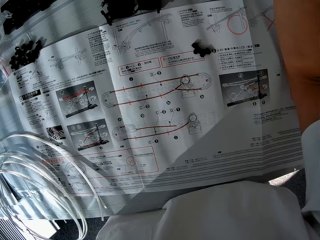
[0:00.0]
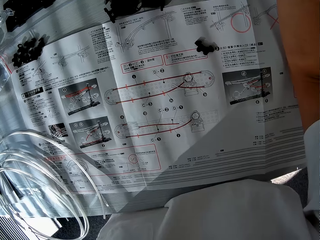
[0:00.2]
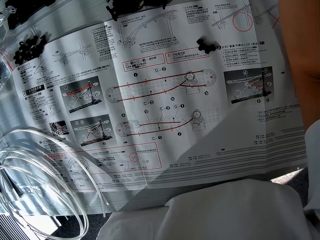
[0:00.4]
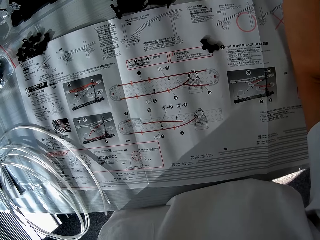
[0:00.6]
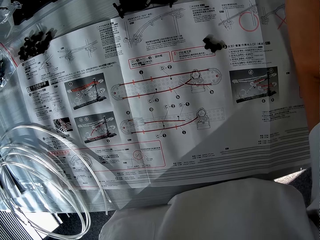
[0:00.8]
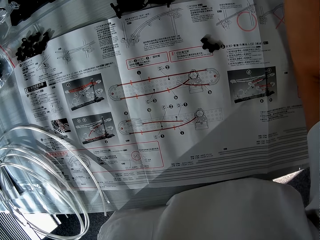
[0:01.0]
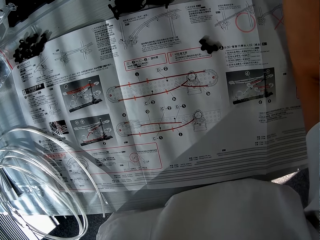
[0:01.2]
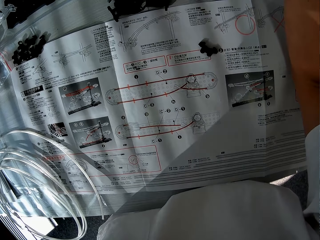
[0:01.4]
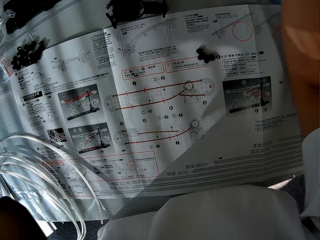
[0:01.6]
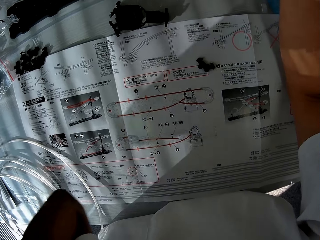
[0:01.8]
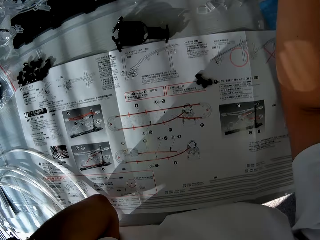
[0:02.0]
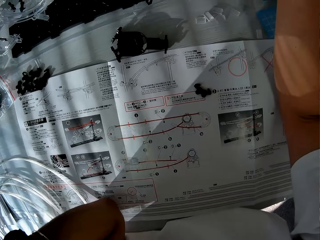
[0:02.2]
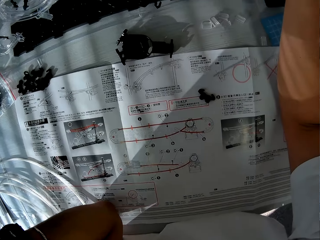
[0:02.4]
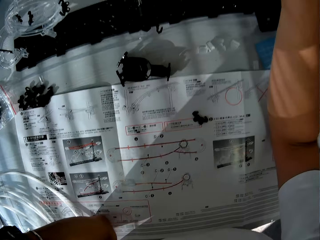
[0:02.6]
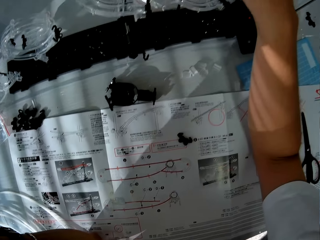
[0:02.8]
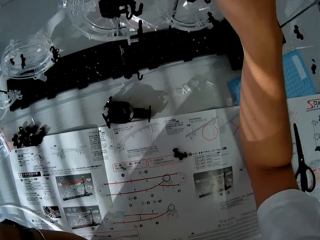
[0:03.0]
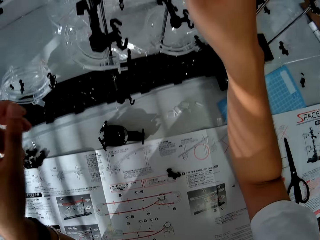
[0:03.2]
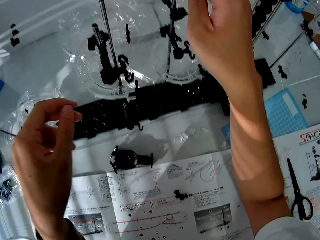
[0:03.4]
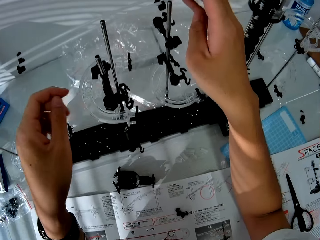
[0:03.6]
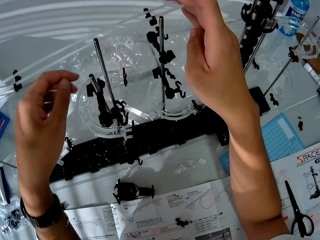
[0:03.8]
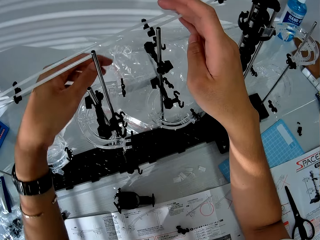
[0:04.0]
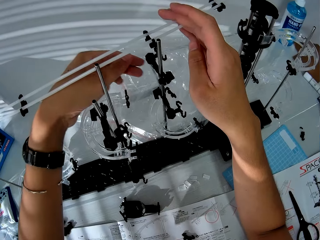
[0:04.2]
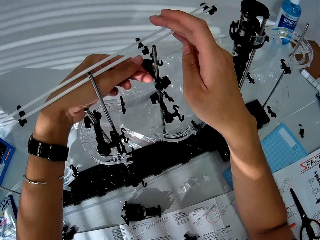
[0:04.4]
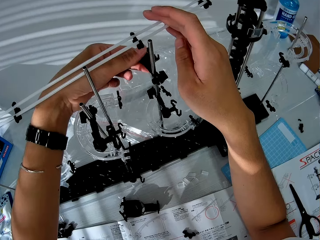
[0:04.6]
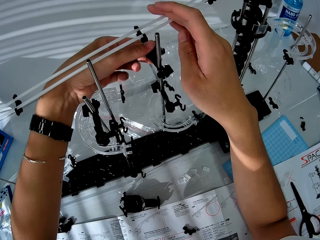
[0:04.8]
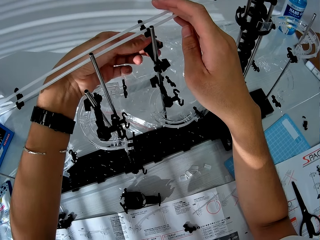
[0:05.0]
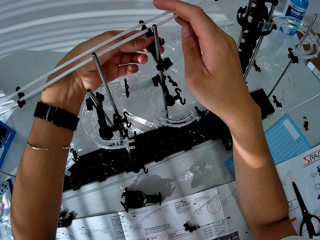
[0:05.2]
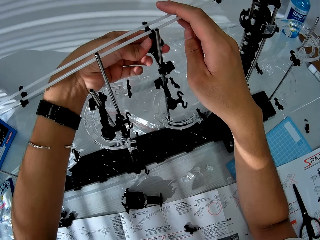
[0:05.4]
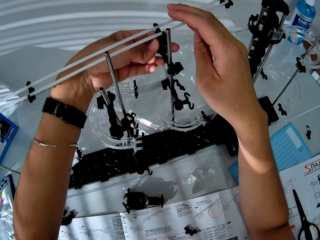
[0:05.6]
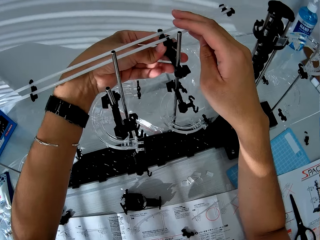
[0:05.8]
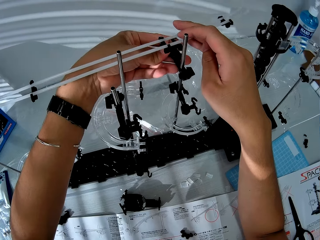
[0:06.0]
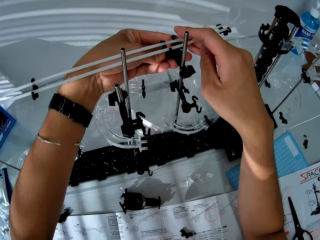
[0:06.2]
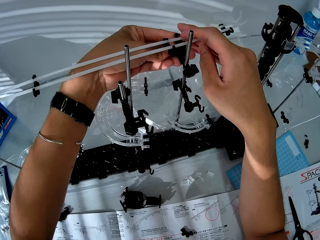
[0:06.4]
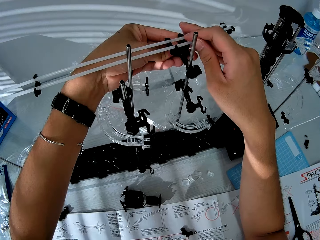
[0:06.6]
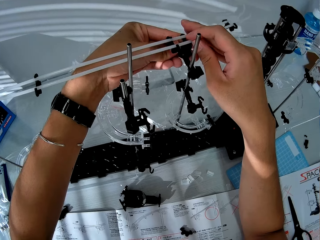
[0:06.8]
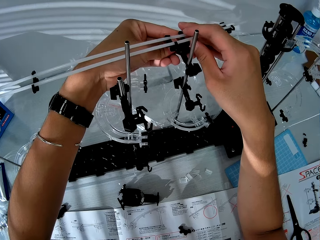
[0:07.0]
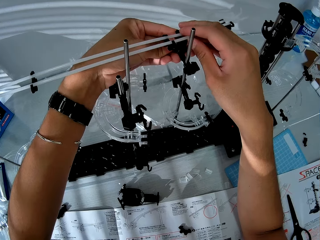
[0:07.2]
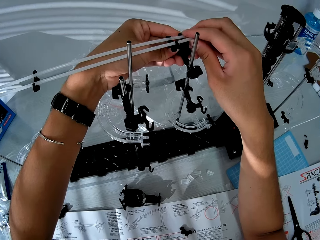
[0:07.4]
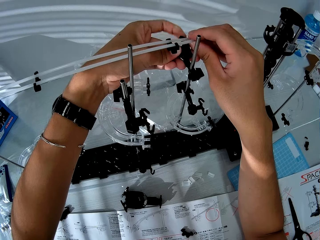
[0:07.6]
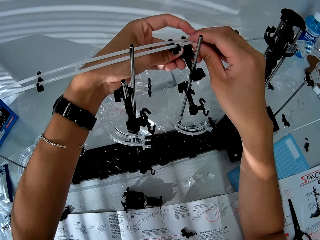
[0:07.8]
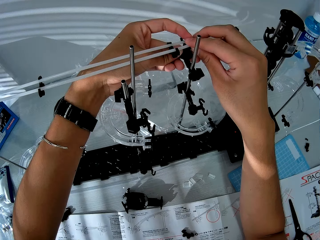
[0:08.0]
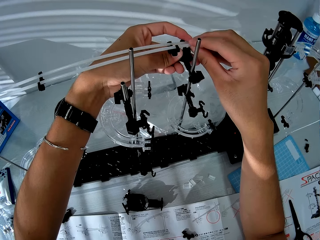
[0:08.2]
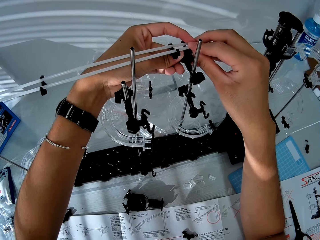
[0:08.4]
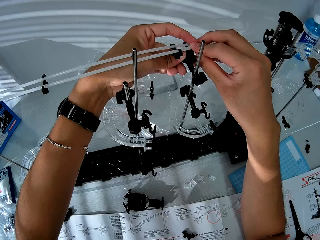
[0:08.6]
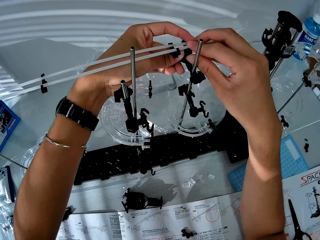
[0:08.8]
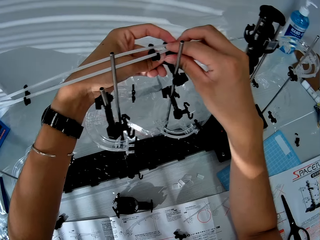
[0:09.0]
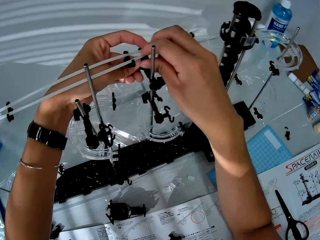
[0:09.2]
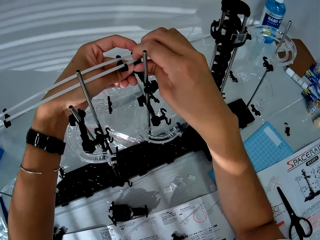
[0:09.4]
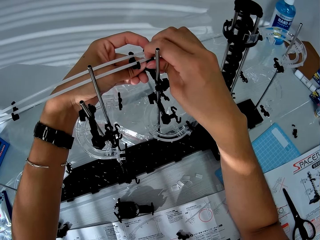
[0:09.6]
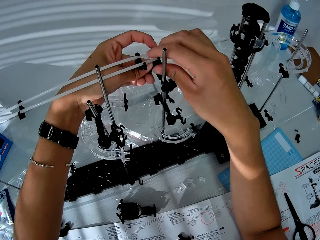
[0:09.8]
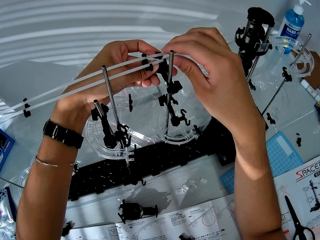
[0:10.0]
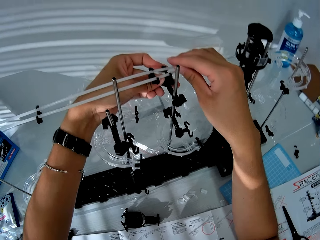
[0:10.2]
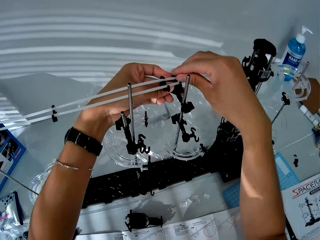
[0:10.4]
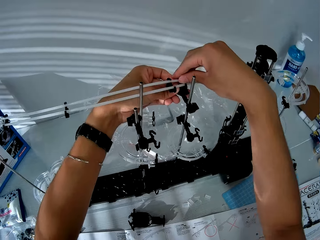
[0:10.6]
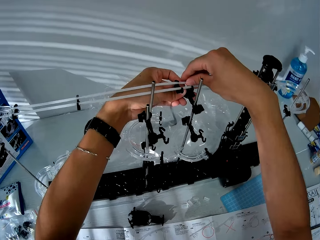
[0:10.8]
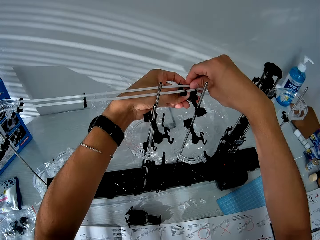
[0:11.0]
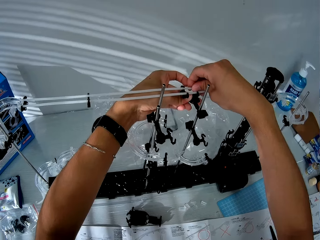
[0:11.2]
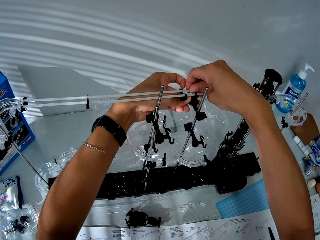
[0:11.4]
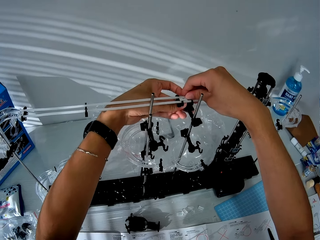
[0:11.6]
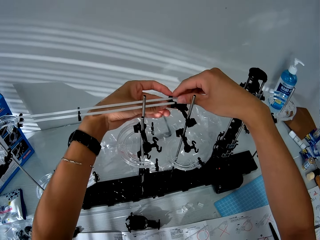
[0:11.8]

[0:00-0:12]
The camera wearer looks at the space rail's drawings on the paper. They attach the standard rail on the rail stand.

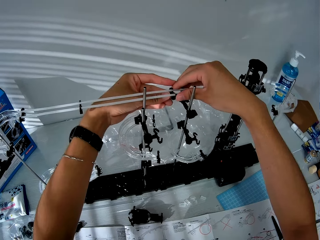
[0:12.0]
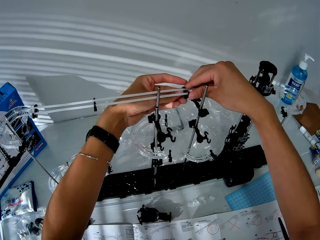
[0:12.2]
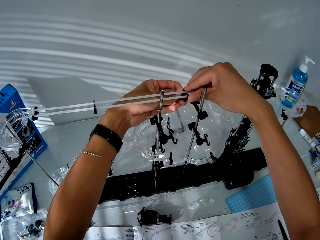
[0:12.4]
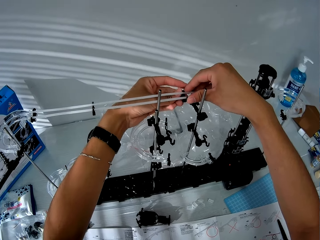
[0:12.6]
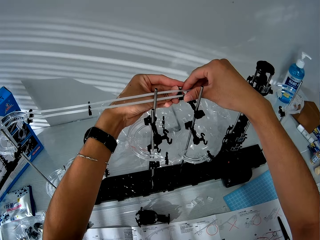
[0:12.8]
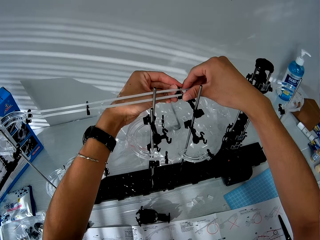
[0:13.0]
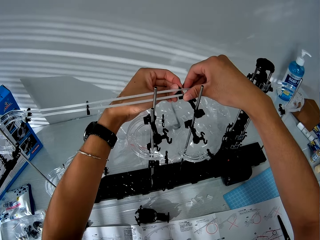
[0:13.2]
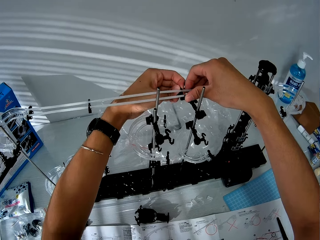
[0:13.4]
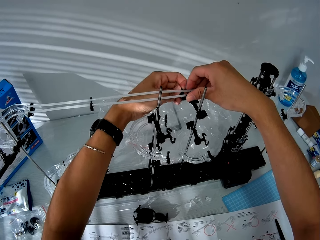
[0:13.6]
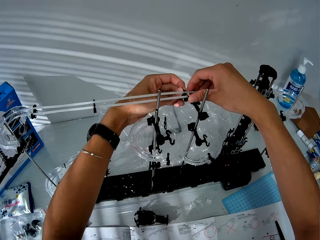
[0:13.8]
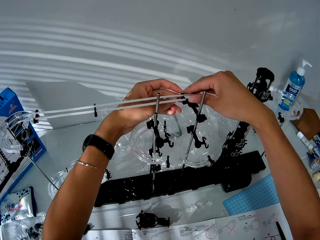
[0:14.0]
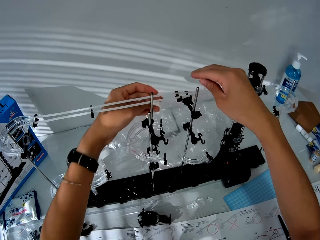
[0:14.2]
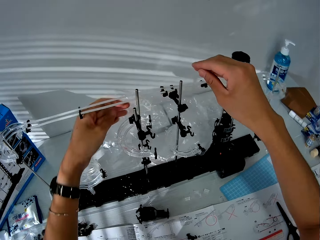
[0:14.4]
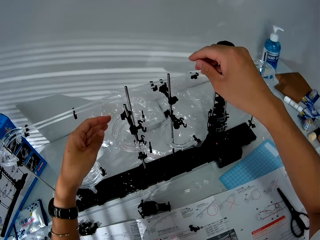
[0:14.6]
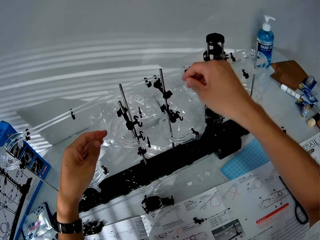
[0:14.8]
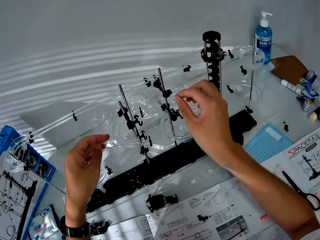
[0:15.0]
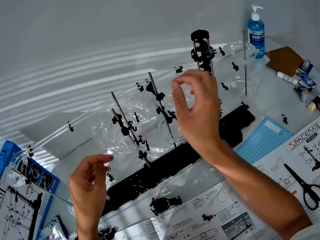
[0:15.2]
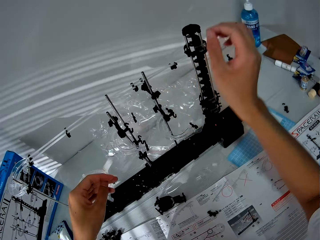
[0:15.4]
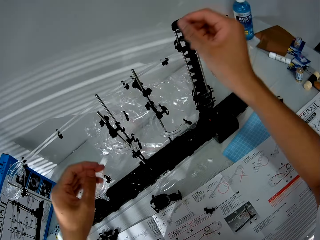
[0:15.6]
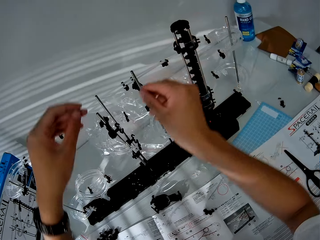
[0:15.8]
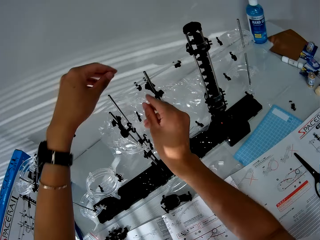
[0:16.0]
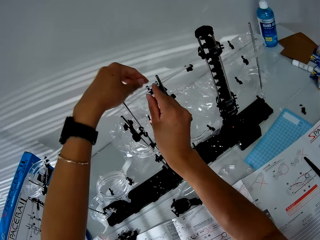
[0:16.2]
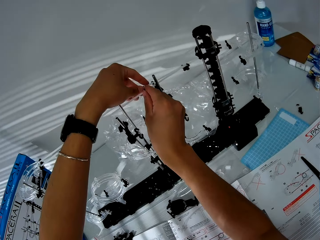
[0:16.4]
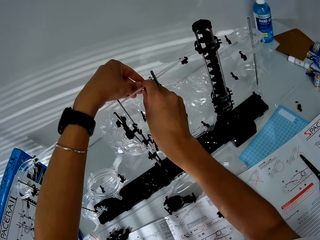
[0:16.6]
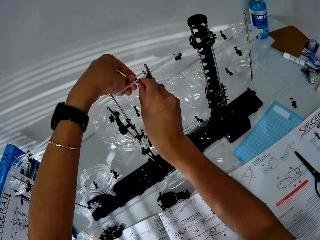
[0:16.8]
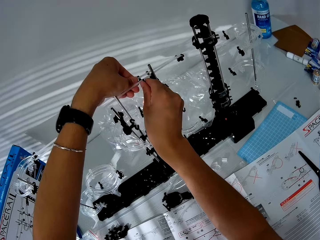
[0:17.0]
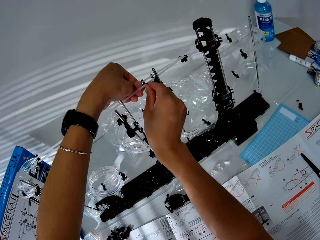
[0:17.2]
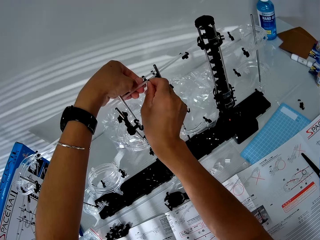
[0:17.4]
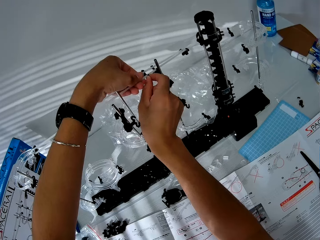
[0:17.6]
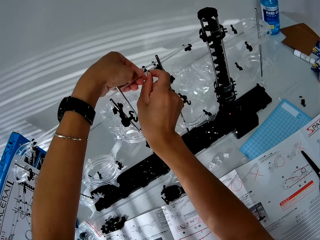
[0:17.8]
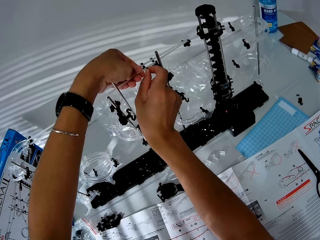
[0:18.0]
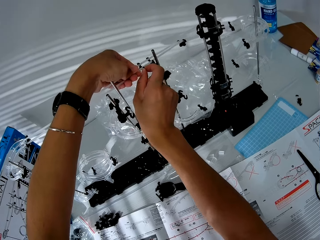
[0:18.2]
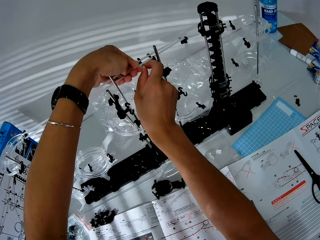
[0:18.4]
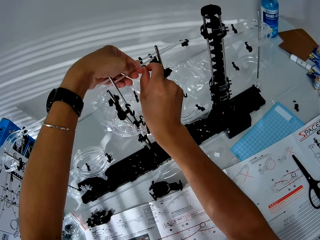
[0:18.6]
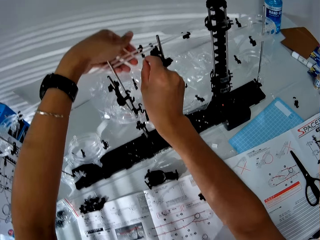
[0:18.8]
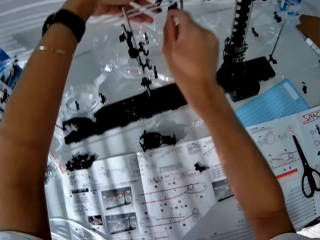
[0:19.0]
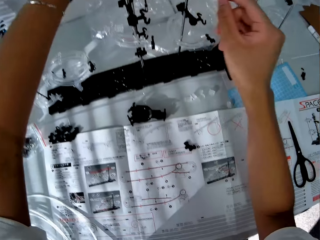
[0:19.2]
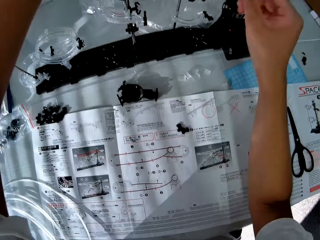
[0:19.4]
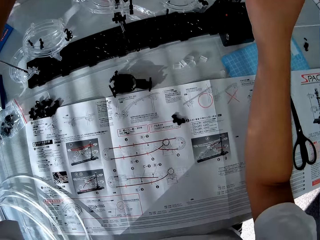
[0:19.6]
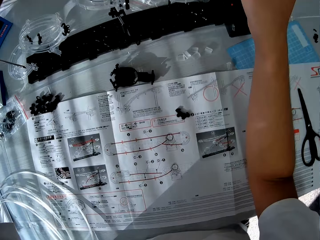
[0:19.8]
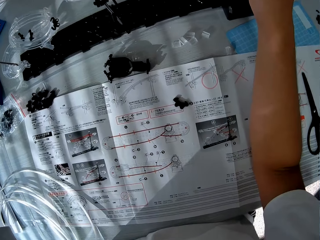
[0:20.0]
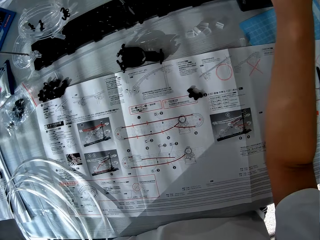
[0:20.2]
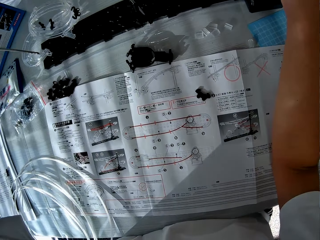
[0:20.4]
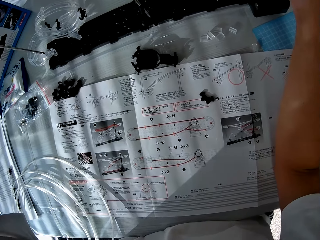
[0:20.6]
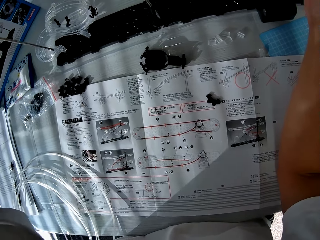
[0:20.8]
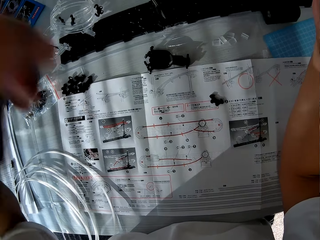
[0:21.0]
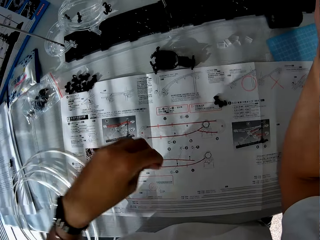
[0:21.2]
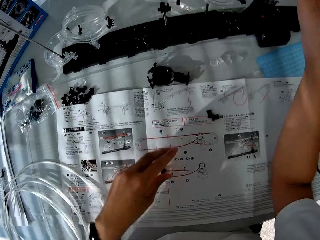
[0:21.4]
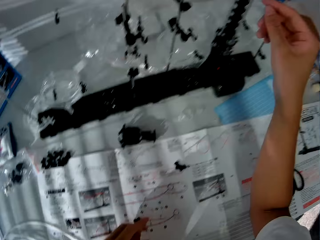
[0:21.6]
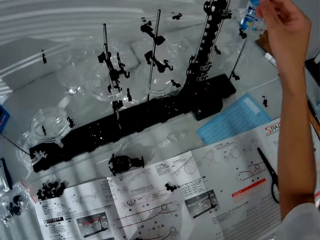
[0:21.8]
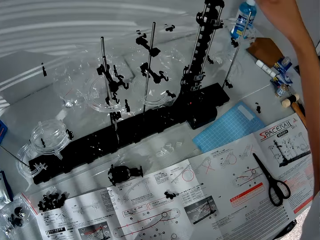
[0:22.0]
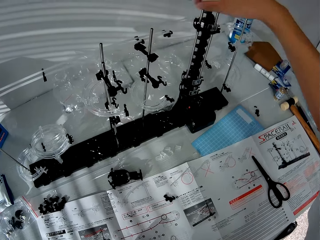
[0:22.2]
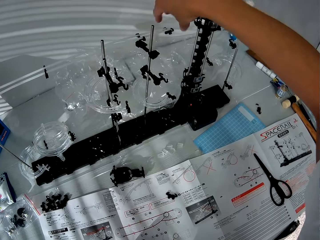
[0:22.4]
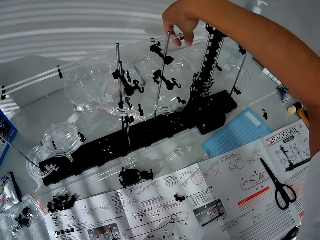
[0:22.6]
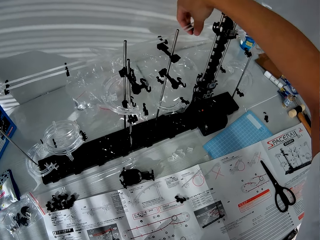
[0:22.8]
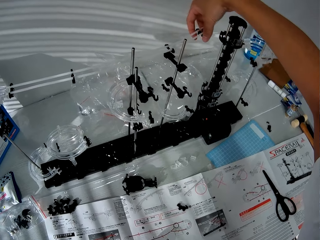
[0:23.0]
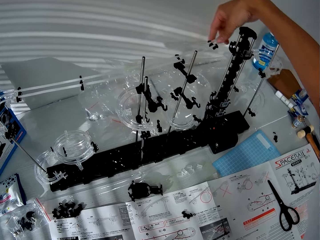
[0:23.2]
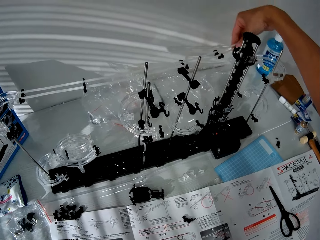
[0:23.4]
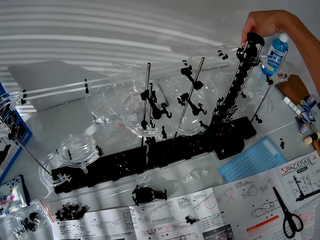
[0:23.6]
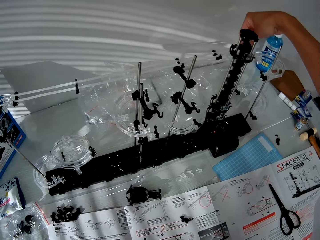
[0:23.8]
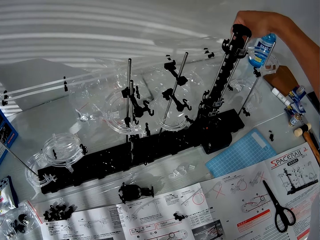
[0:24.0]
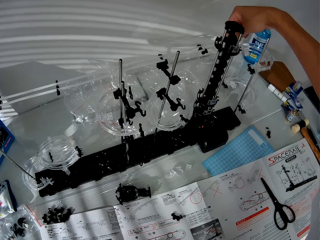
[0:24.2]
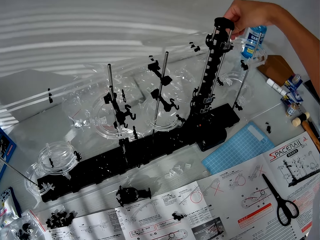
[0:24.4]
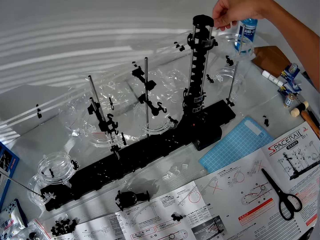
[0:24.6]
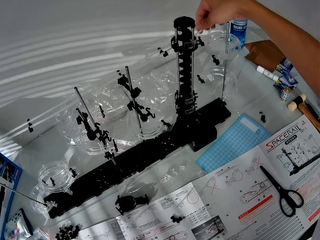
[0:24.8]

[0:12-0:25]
The camera wearer removes his hands from the space rail. He sets the piece on the space rail. He tightens the standard rail on the rail stand. He removes his hands from the space rail. He looks at the drawings on the paper. He moves a space rail arm on the space rail. He pulls the standard rail.
